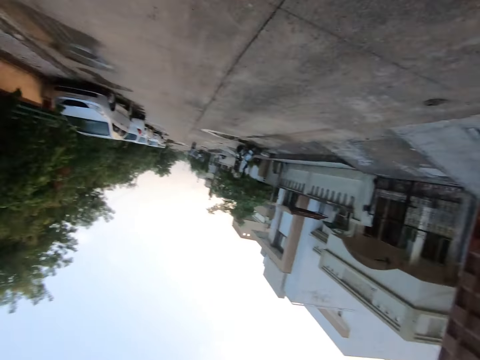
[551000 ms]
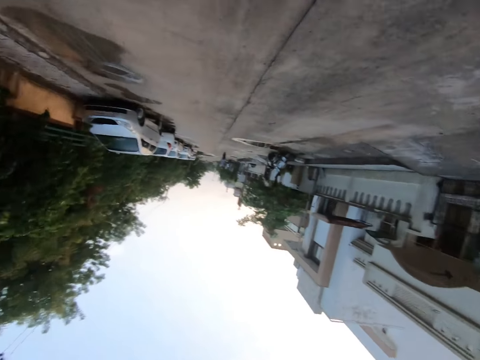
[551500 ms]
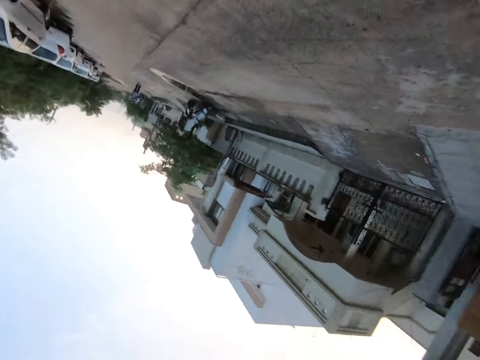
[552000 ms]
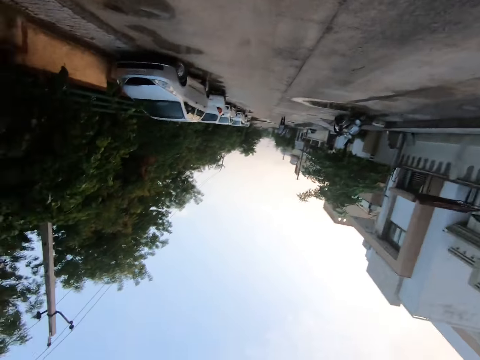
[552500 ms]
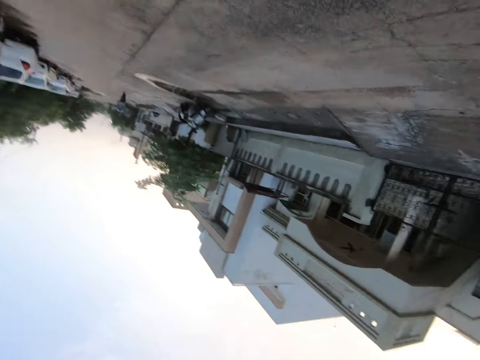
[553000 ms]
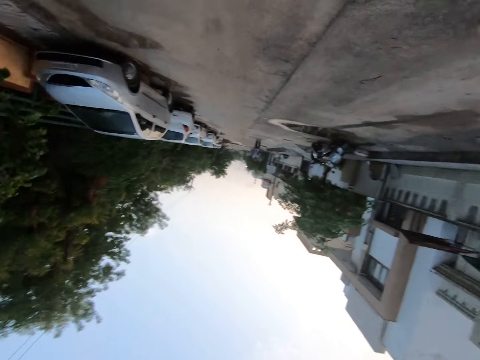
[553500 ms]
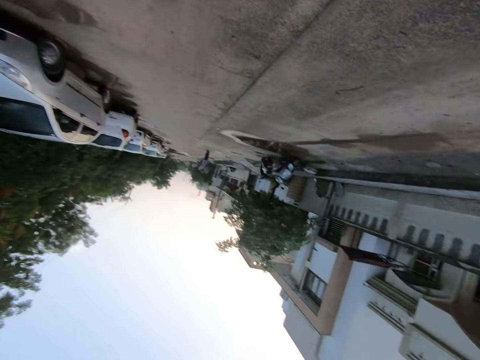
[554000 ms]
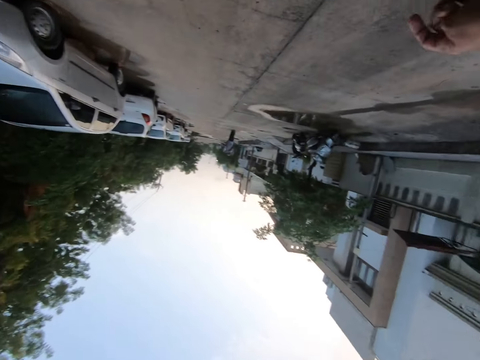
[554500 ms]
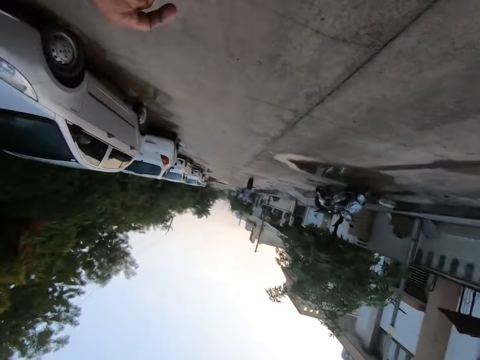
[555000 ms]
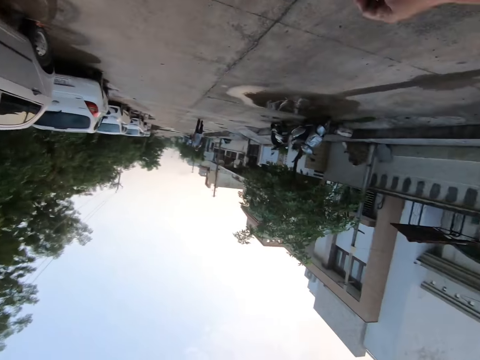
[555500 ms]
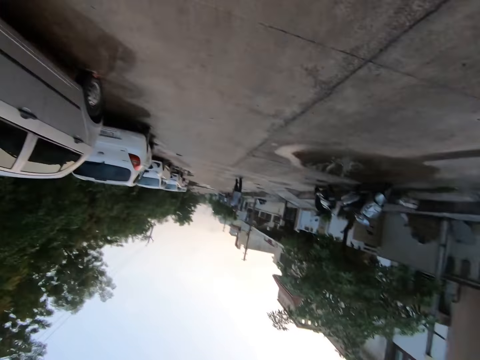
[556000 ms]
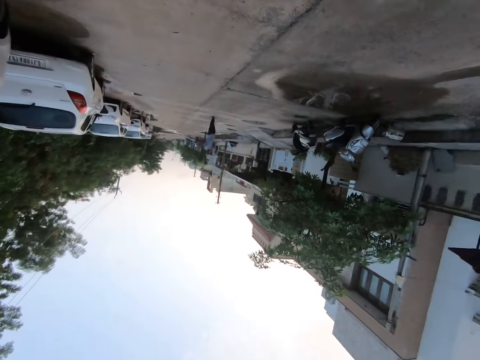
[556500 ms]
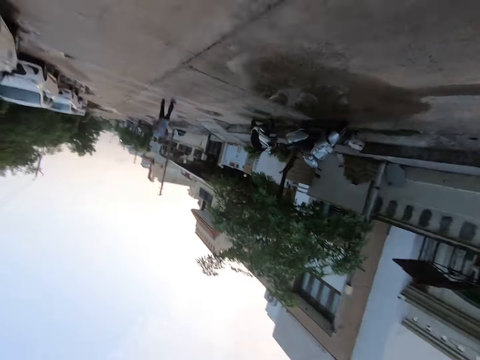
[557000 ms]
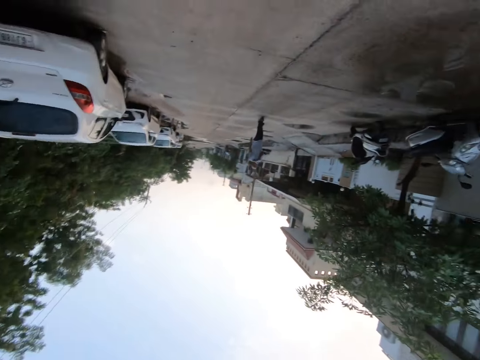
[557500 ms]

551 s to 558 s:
The camera wearer interacts with the man.

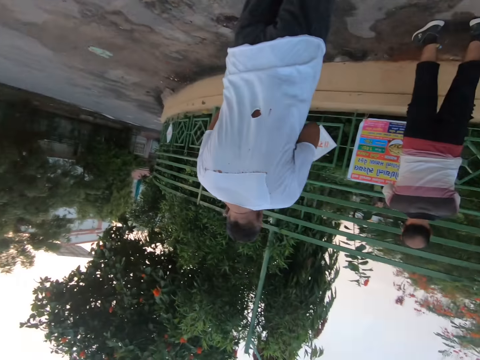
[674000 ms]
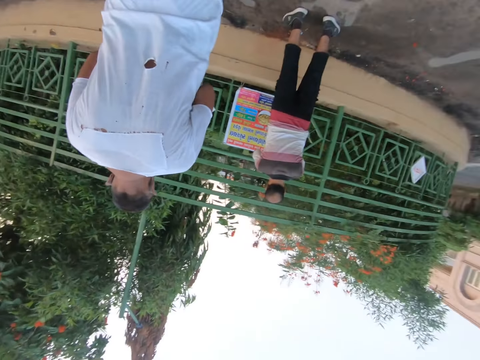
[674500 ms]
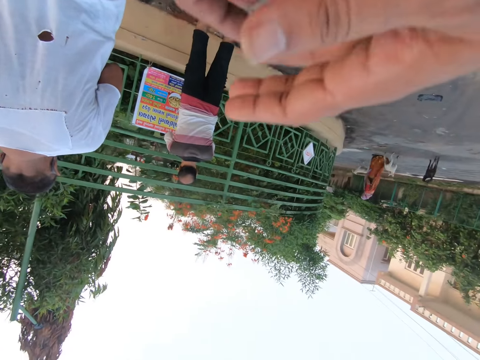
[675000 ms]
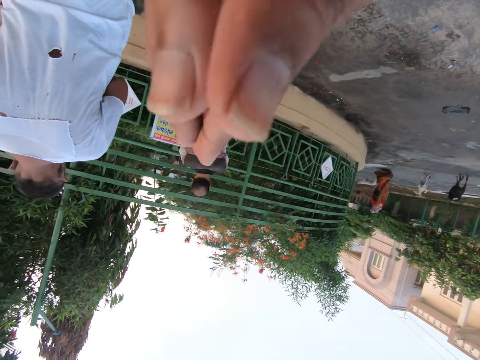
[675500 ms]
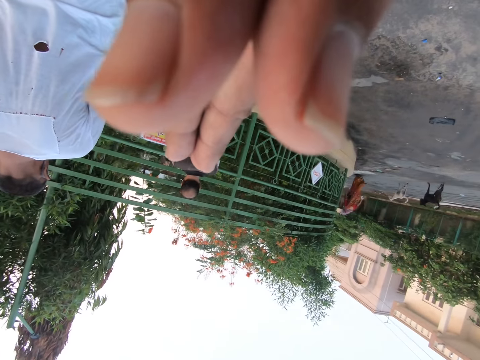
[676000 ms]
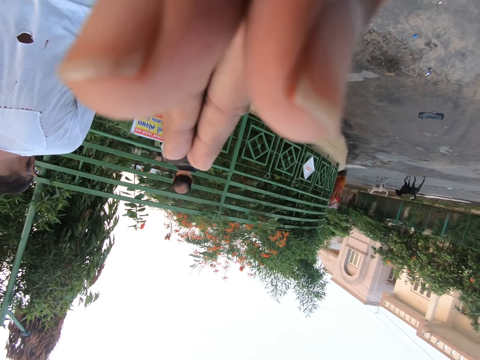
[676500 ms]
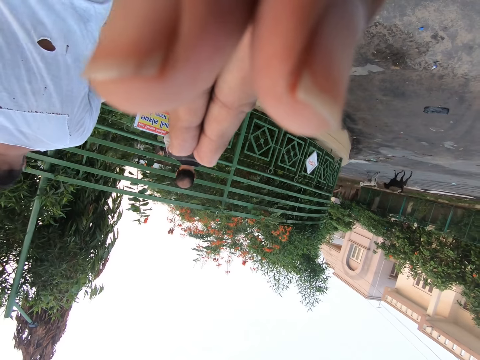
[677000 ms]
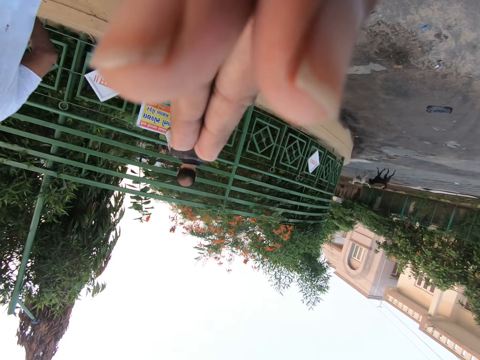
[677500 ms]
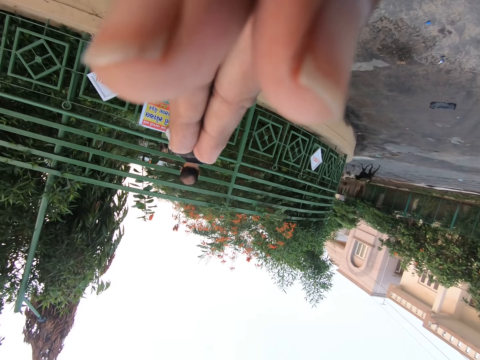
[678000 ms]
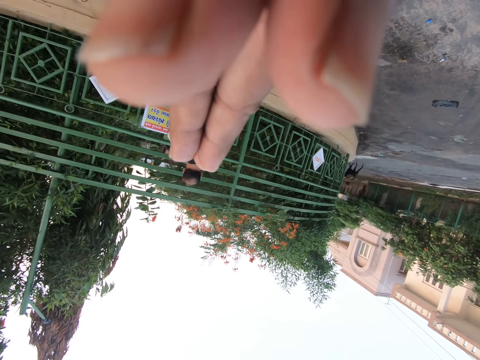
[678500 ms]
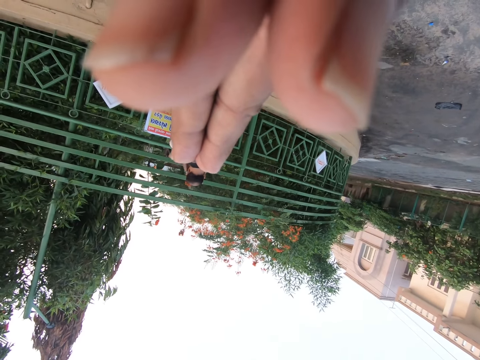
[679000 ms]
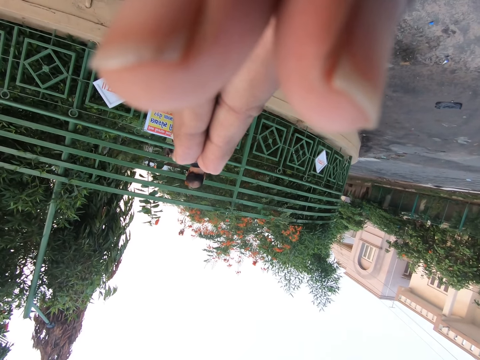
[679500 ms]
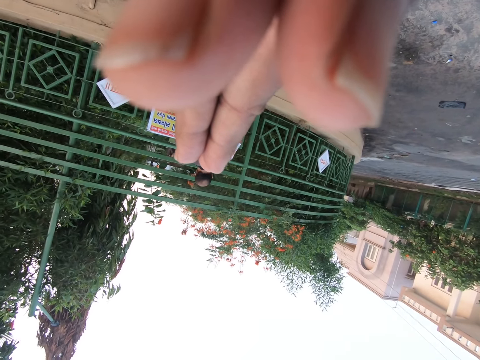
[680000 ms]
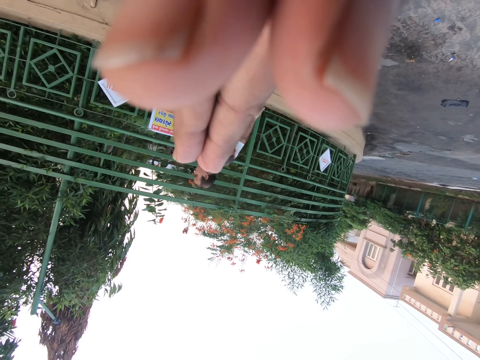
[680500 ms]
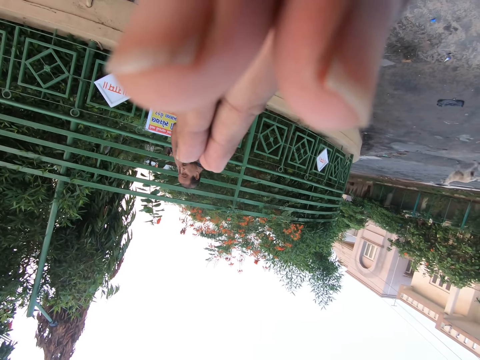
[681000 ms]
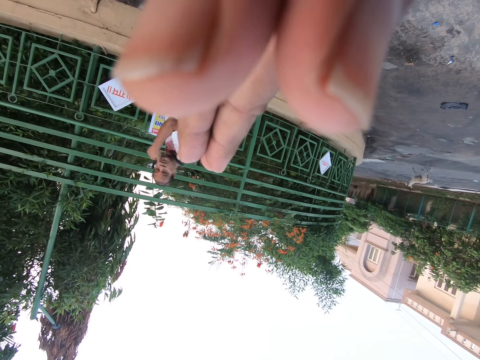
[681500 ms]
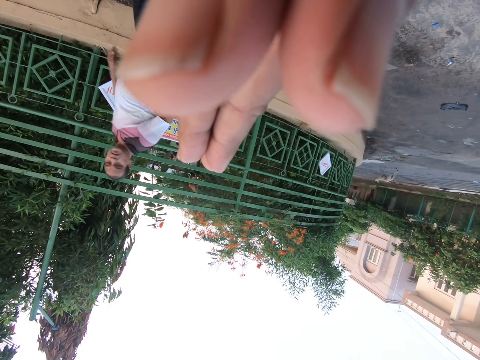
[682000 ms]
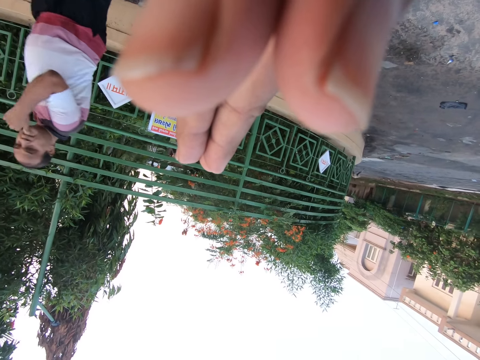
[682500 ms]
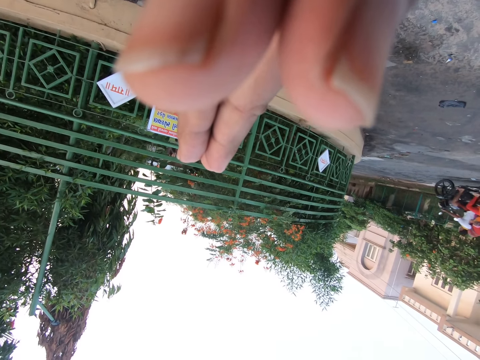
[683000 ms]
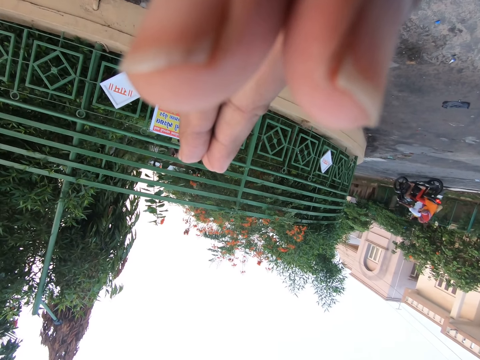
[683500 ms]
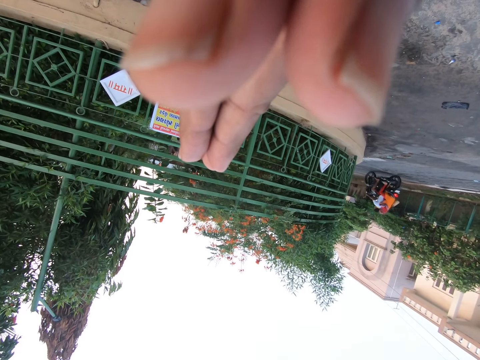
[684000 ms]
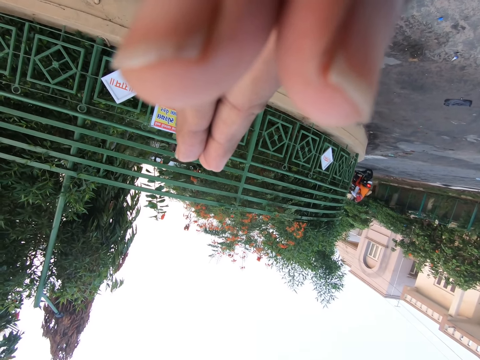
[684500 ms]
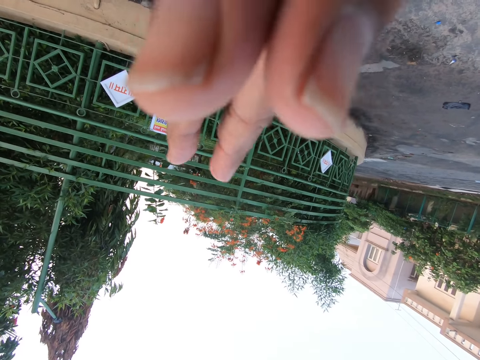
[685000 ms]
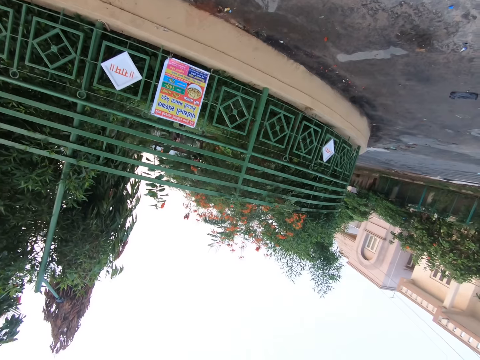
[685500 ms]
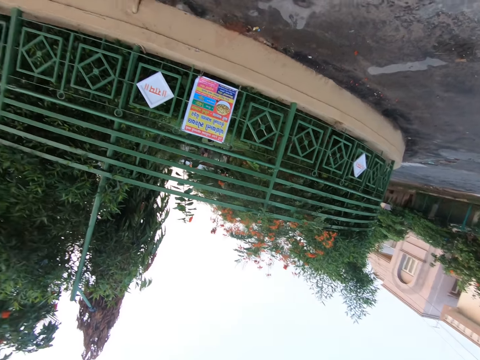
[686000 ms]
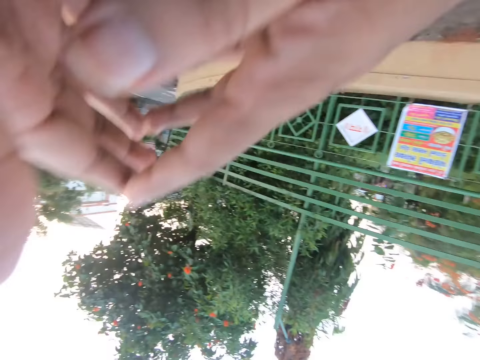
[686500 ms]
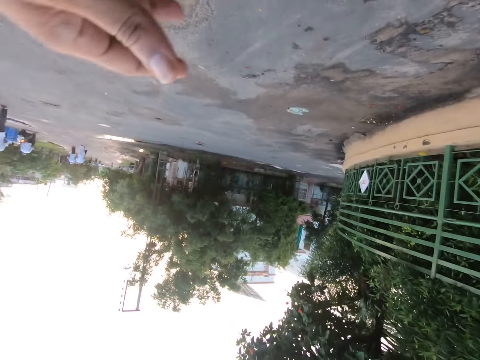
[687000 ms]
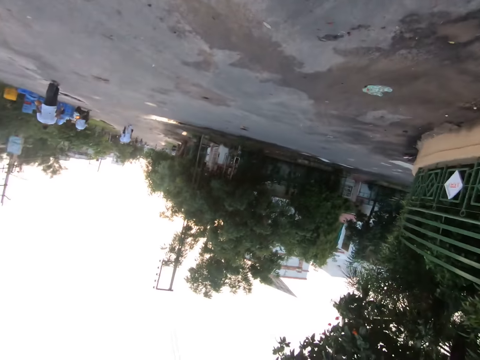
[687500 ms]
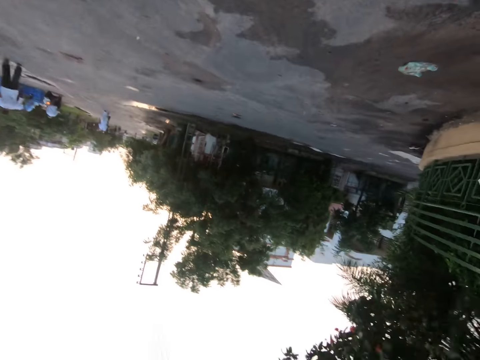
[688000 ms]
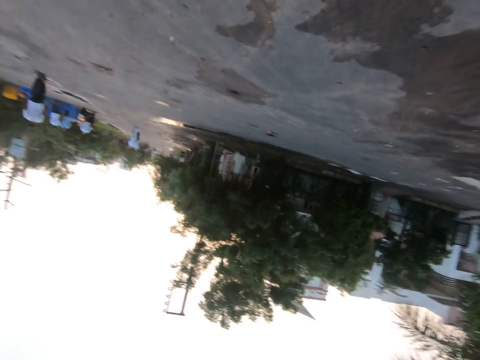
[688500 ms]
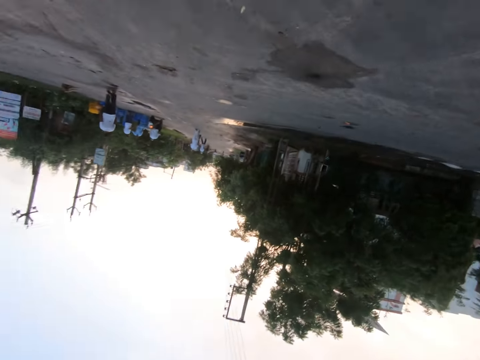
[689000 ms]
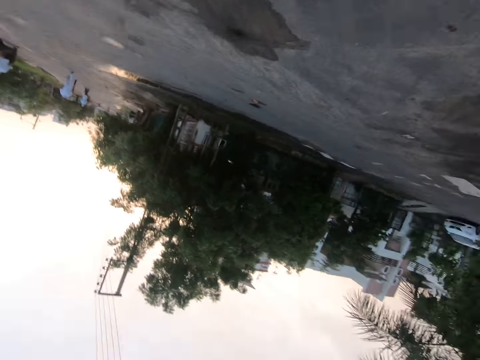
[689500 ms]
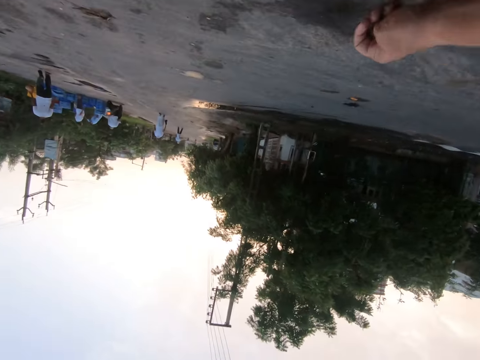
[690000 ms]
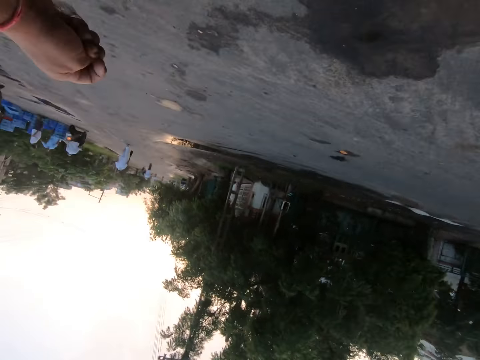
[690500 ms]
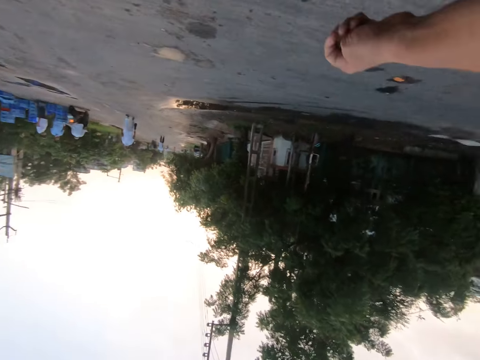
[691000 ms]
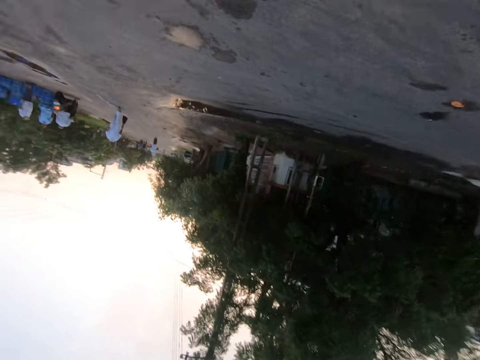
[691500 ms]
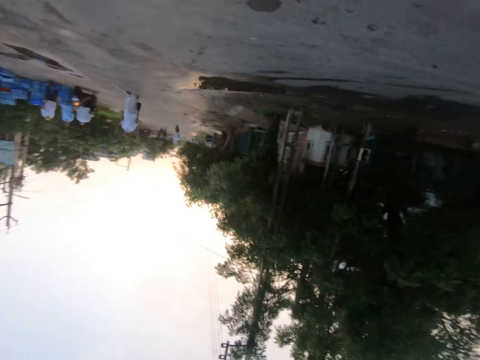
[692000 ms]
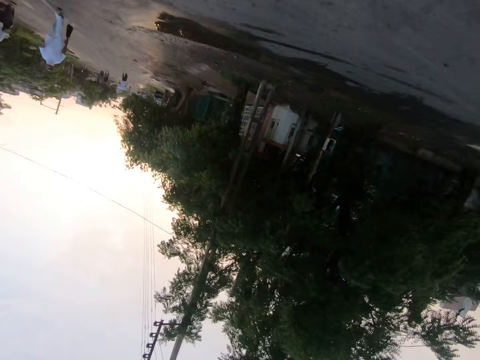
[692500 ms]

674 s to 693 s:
The camera wearer looks around and puts the hands together. They stop. They lift the hands up, walk on the road and look around.
